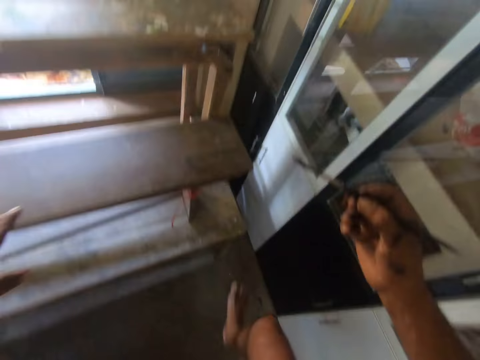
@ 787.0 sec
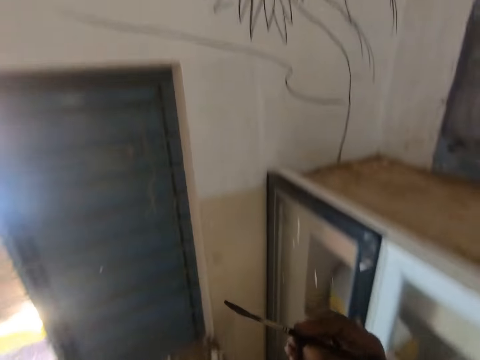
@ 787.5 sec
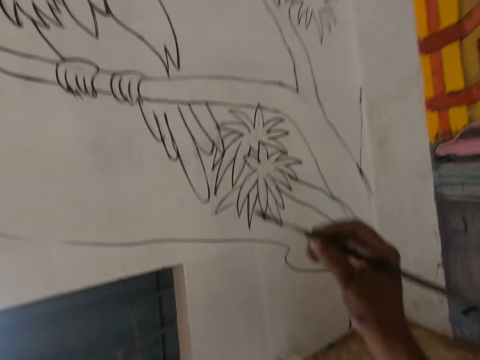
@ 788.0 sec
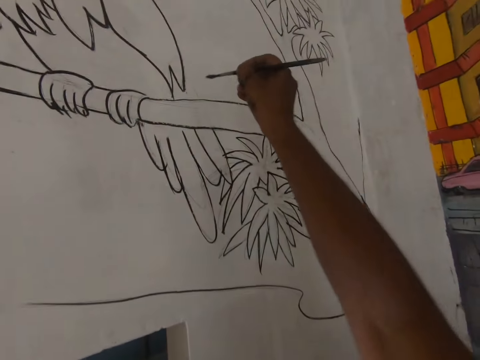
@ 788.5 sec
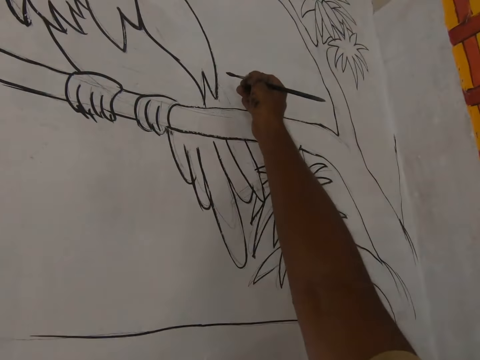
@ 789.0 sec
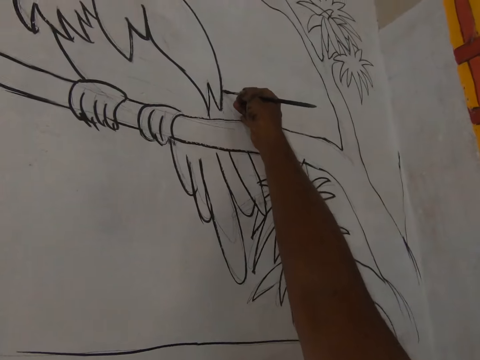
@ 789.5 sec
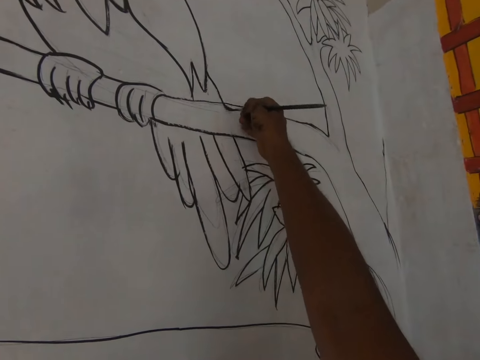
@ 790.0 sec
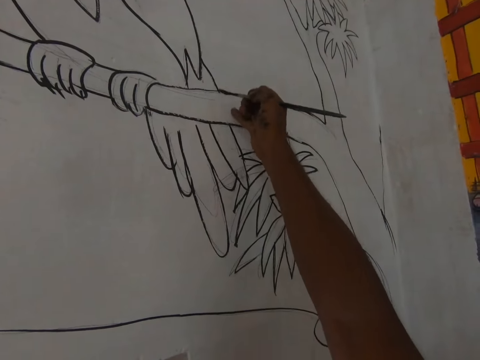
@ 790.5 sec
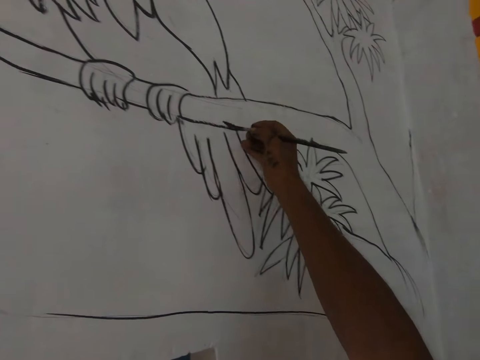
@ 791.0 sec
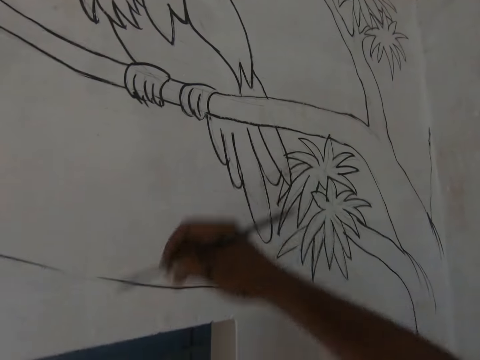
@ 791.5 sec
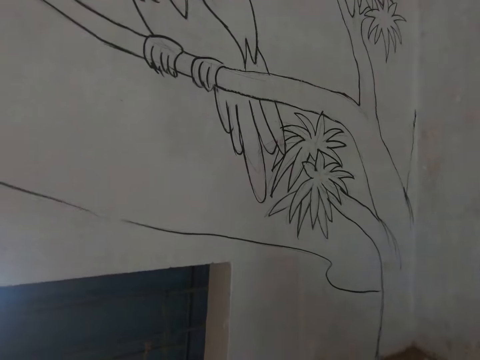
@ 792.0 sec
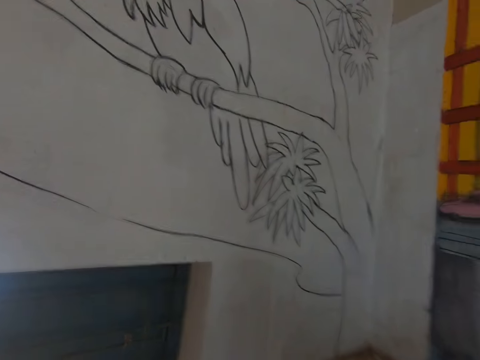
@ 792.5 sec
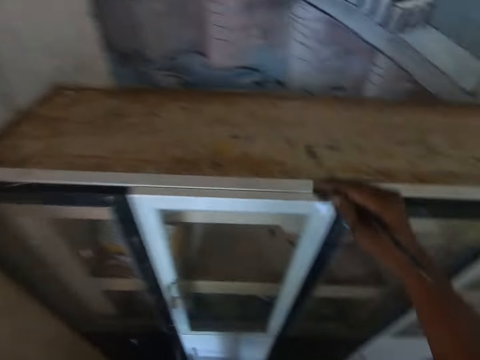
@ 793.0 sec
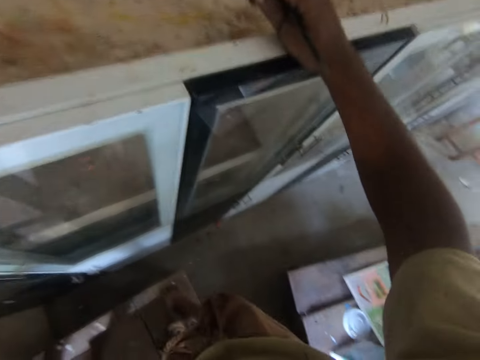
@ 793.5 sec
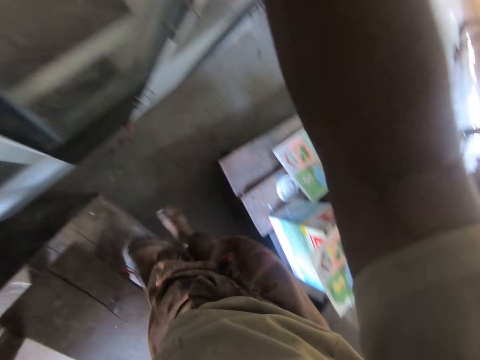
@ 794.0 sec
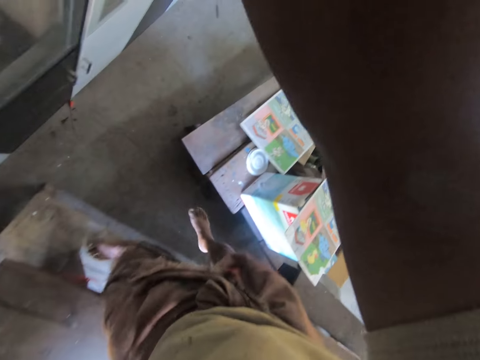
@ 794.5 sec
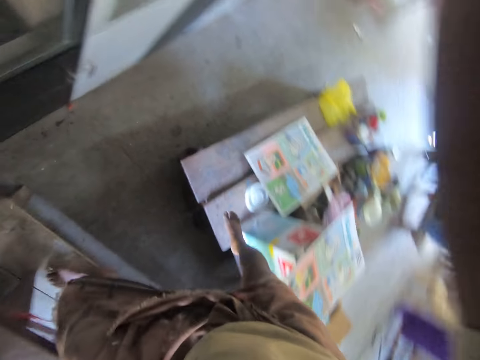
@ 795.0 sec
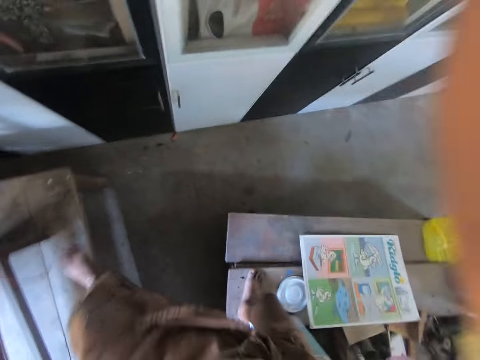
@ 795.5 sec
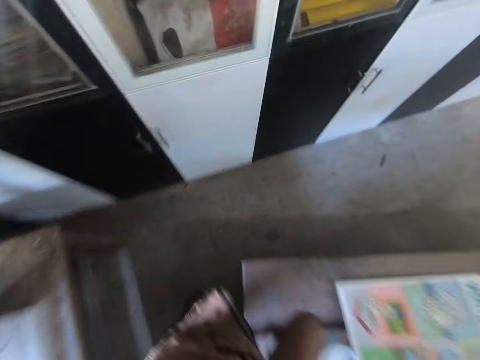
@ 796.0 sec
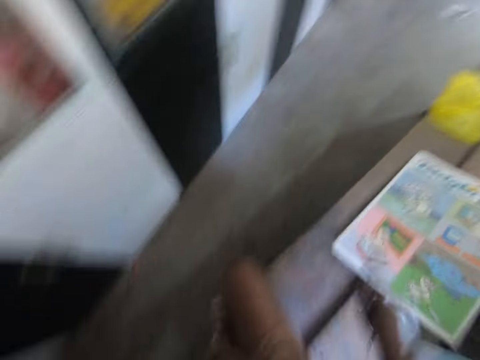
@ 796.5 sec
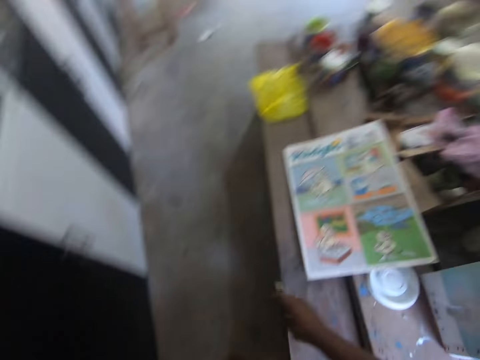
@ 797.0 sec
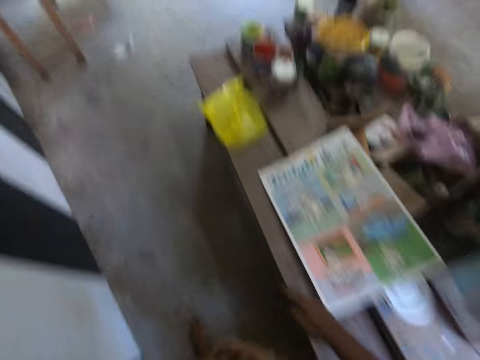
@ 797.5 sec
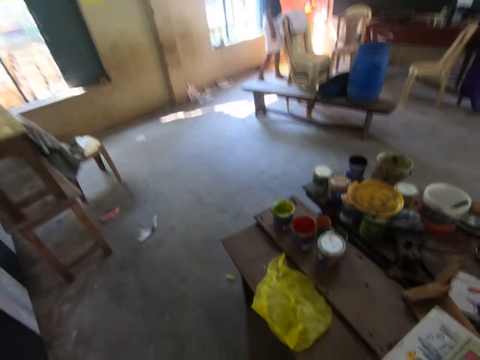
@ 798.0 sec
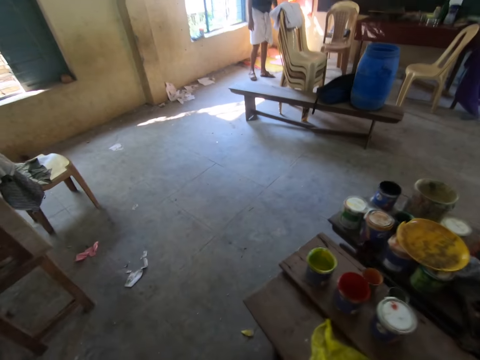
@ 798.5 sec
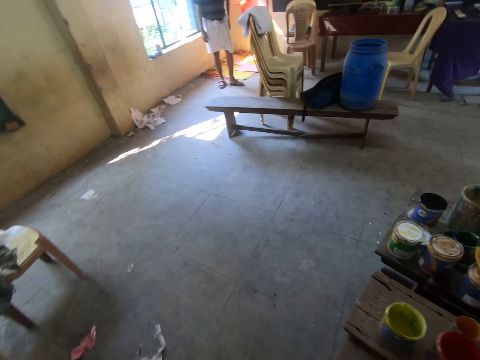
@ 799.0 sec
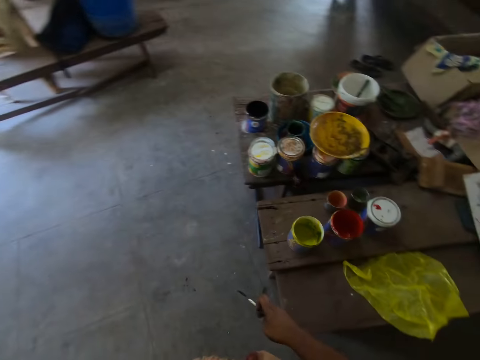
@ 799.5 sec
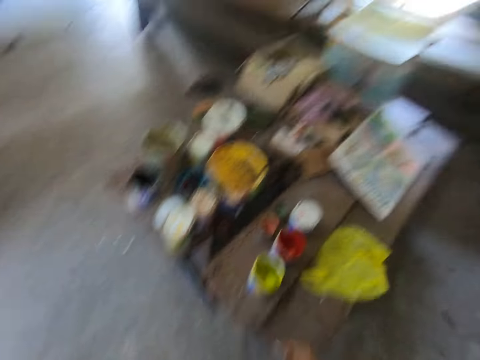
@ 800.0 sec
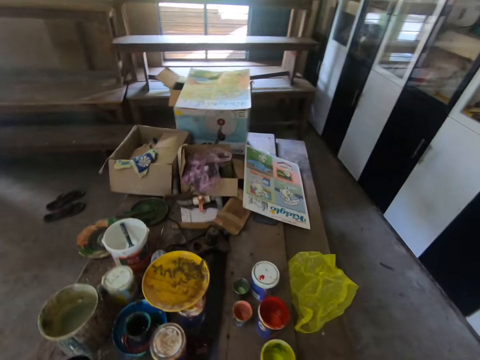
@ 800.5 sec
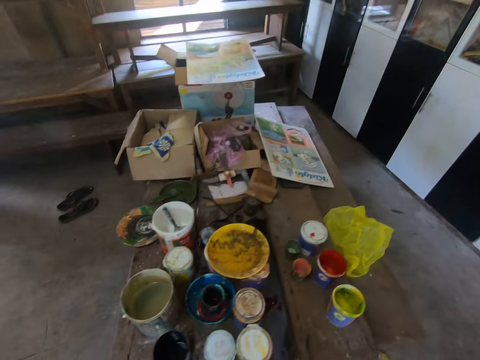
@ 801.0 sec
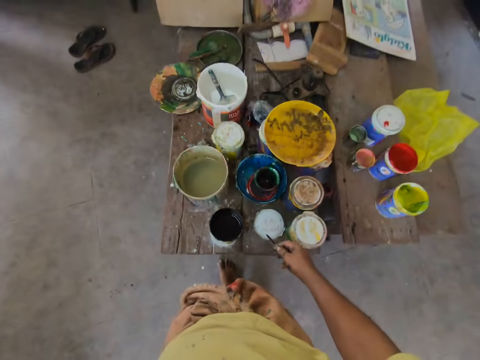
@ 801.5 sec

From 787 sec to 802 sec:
The camera wearer climbs the ladder. They draw an art with the paint brush. They go down the ladder. They walk around the room.

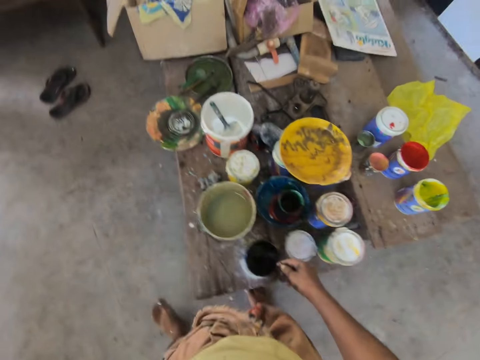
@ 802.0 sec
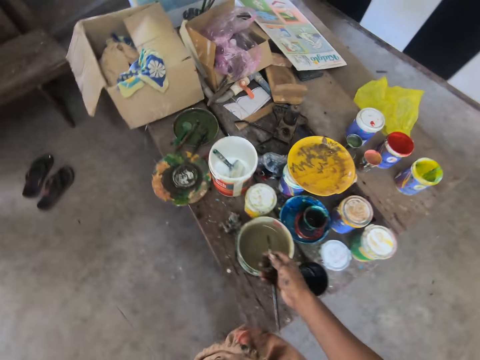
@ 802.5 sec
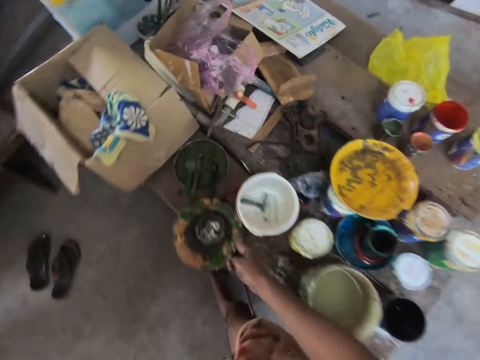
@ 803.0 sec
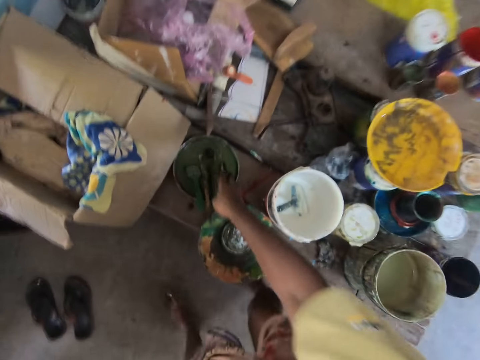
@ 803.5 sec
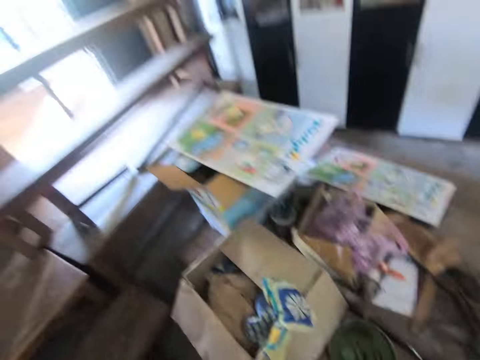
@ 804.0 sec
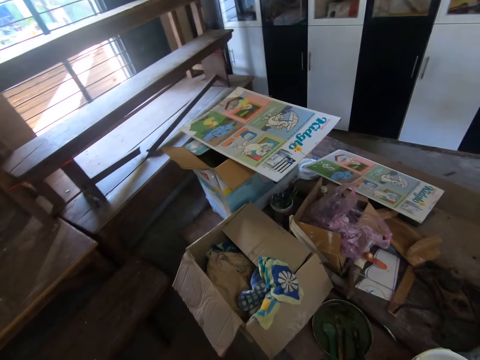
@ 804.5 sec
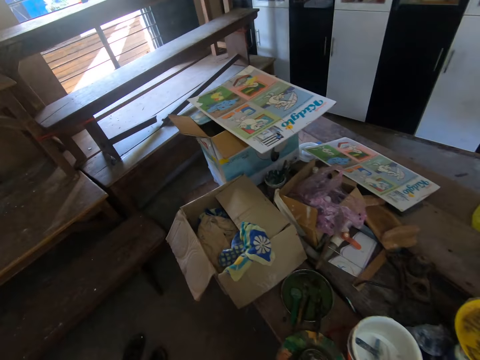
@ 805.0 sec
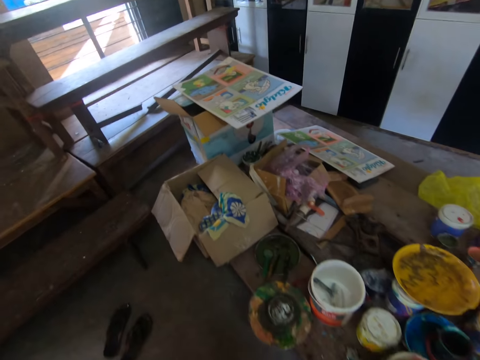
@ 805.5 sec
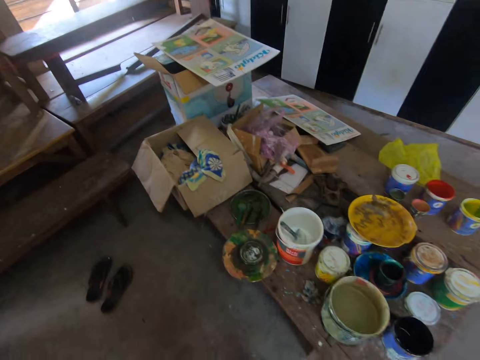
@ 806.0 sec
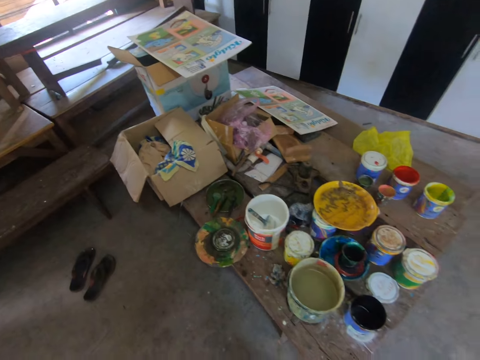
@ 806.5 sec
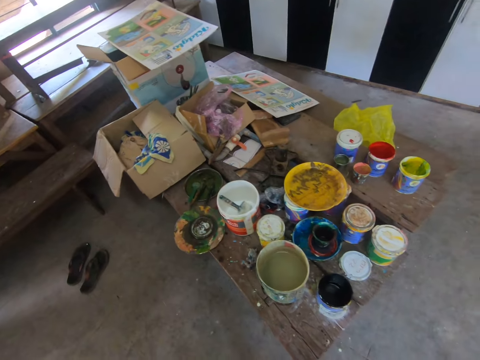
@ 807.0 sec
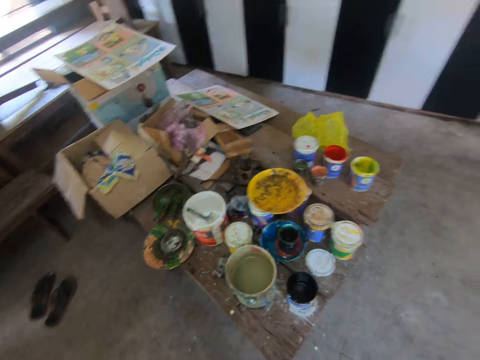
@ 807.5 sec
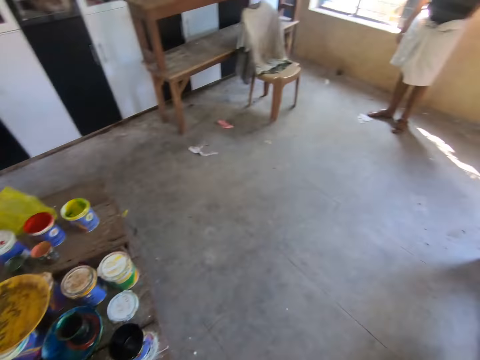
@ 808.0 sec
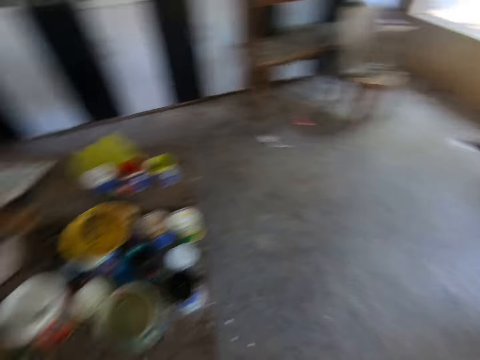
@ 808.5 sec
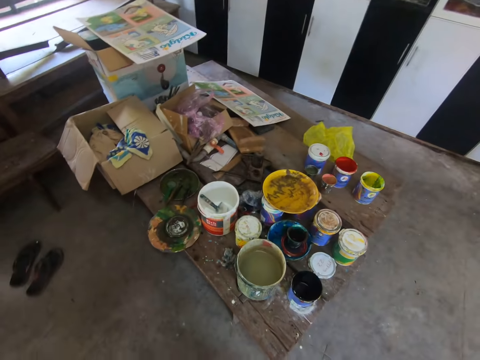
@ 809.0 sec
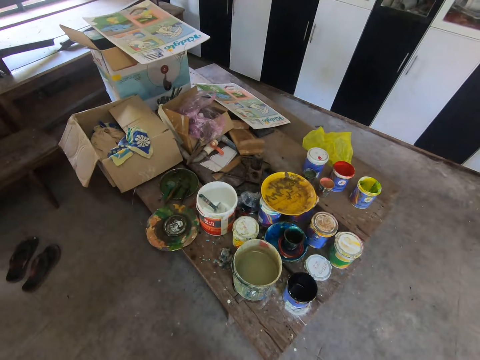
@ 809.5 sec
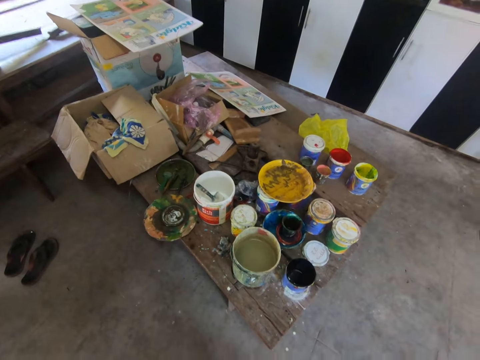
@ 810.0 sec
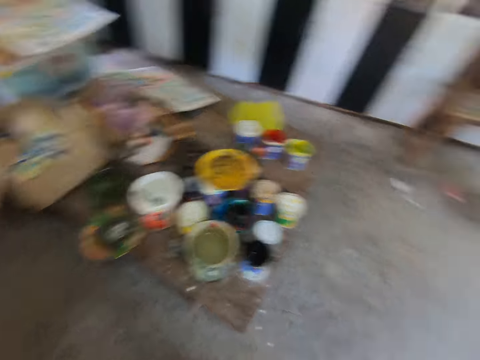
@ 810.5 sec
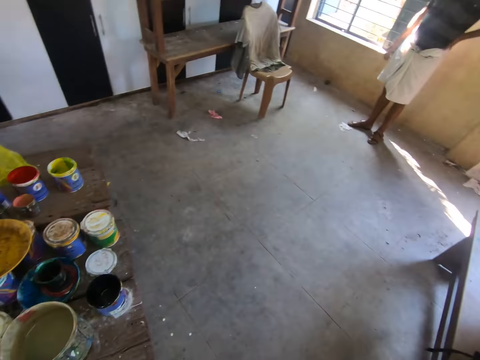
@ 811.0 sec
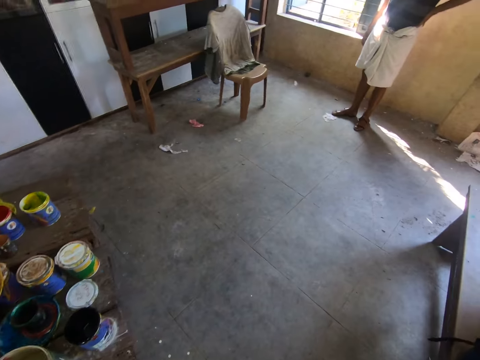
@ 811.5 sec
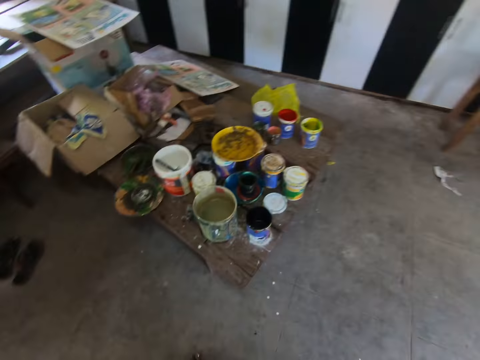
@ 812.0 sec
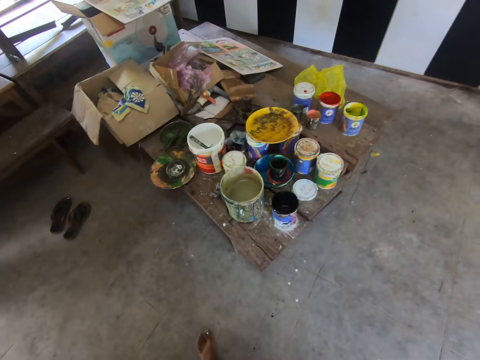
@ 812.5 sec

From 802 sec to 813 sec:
The camera wearer drops the paint brush on the container. They look around.
